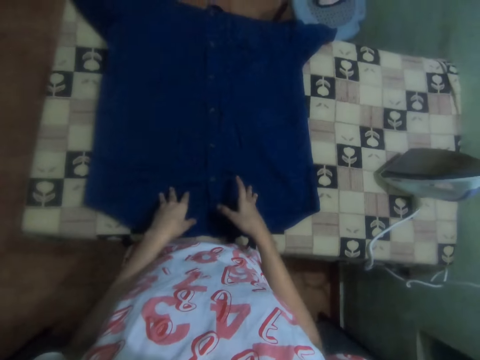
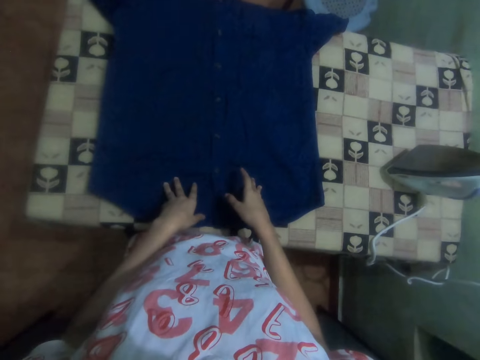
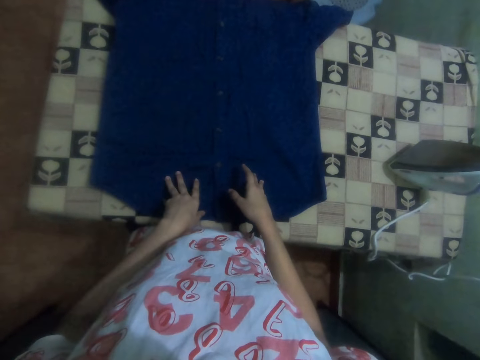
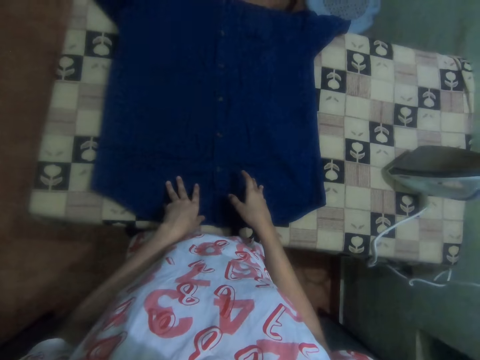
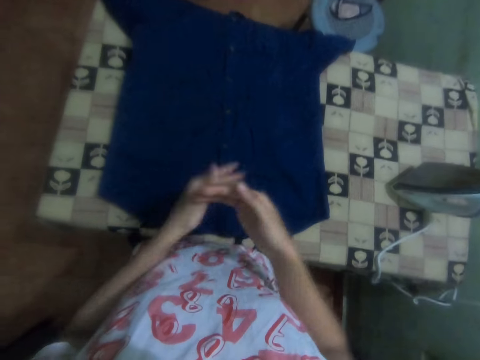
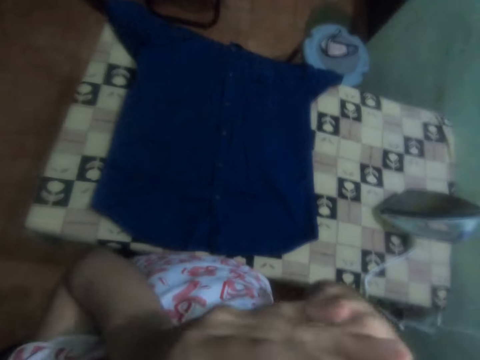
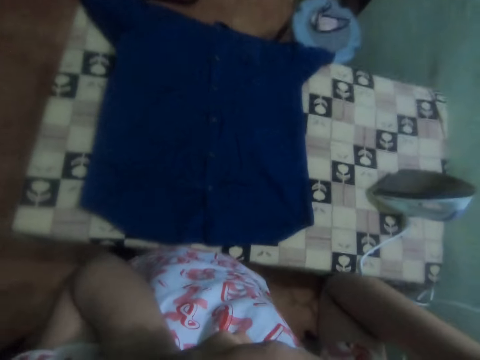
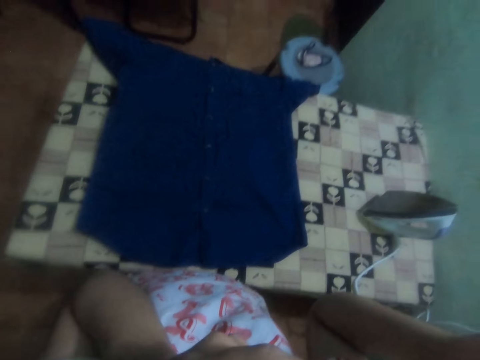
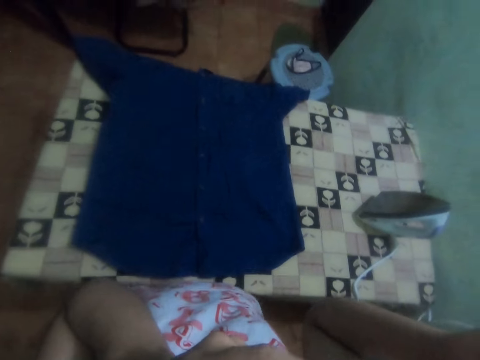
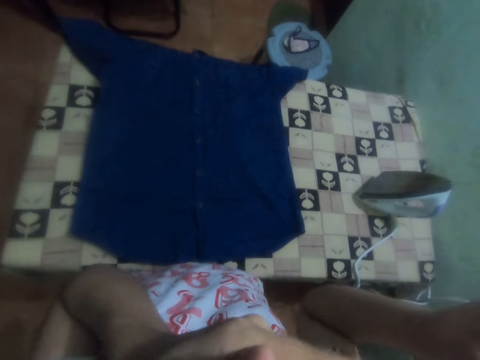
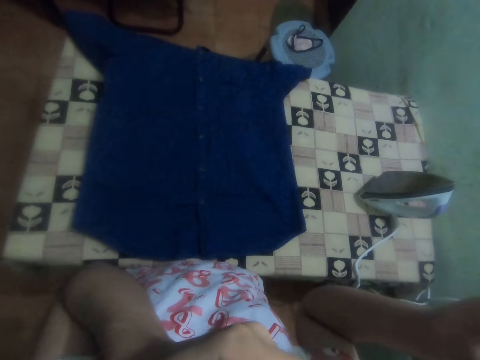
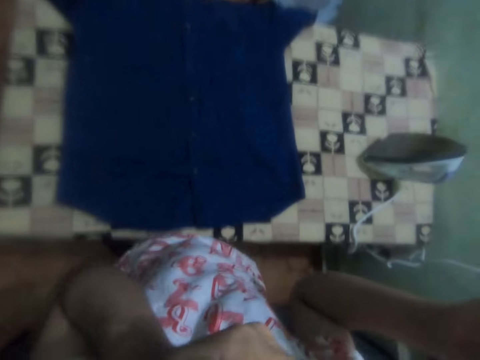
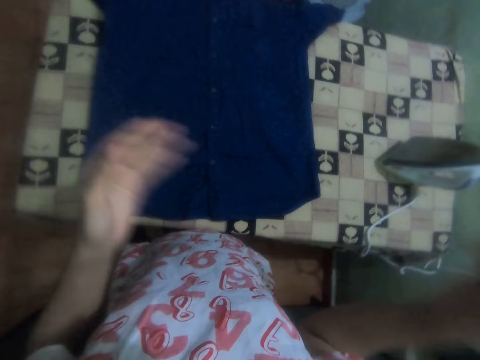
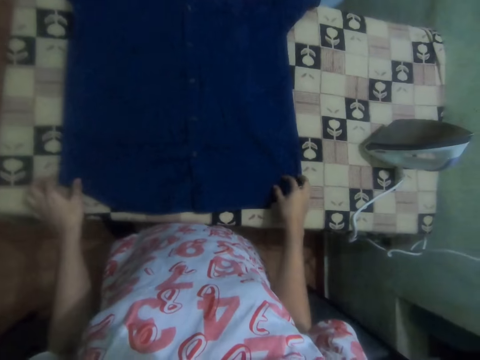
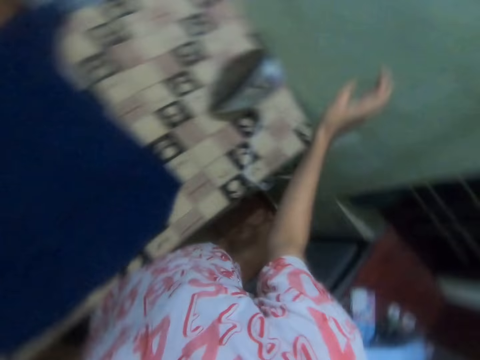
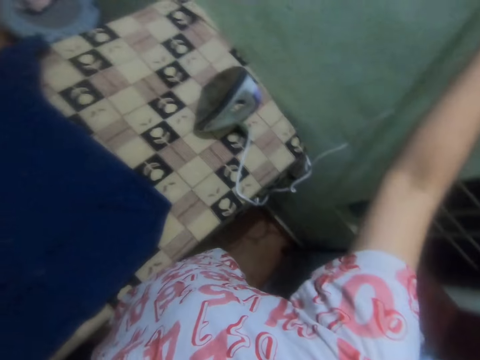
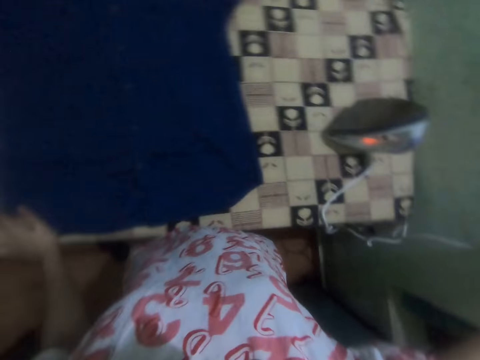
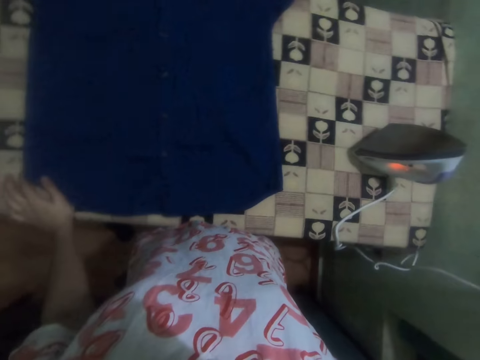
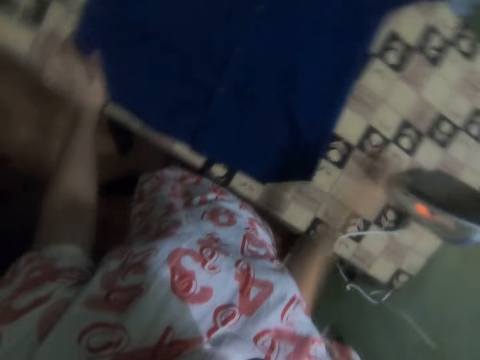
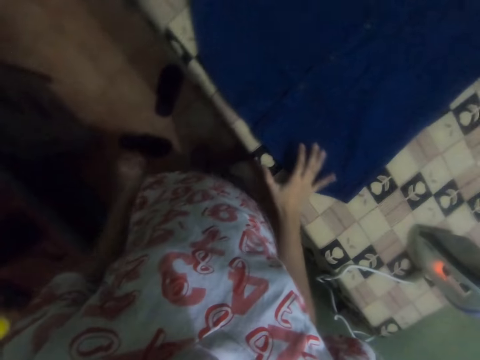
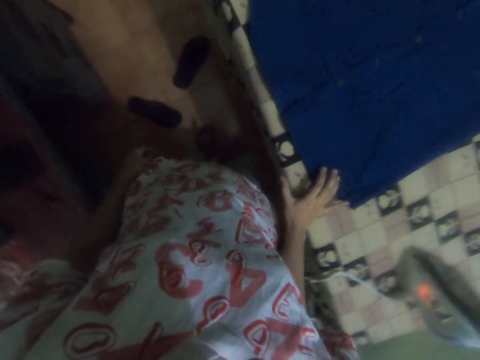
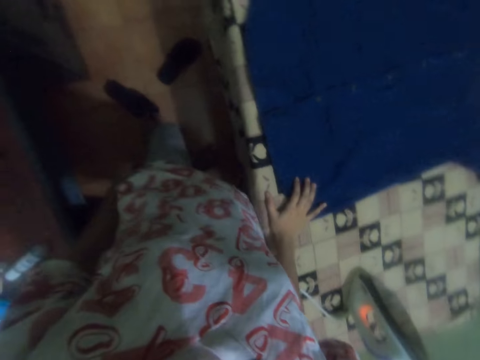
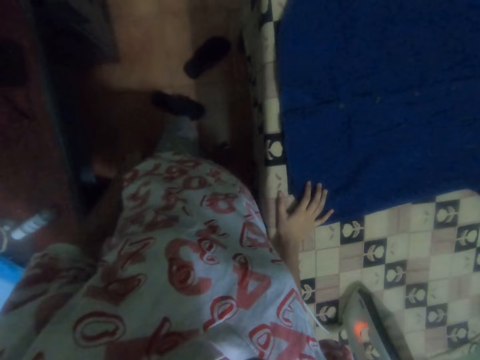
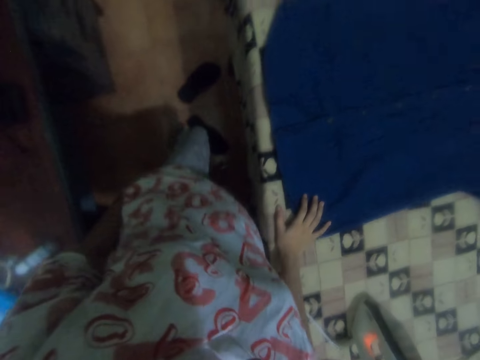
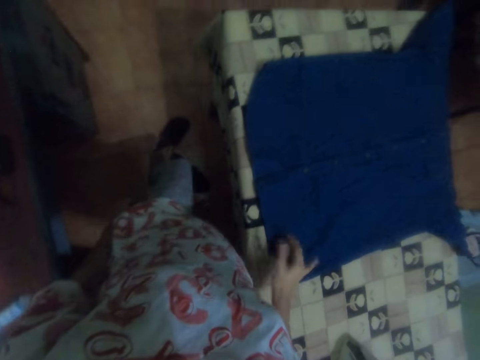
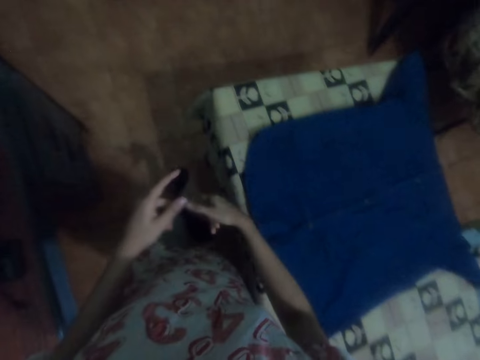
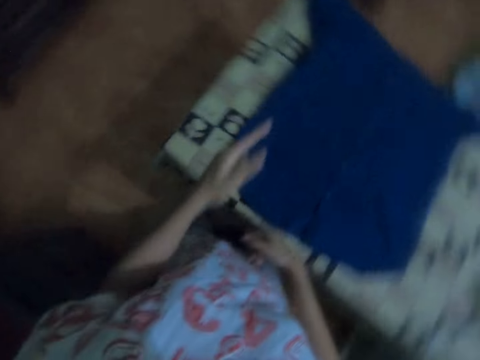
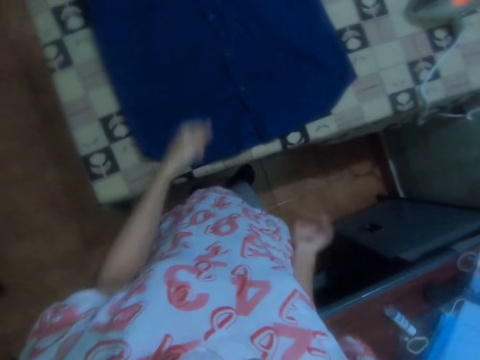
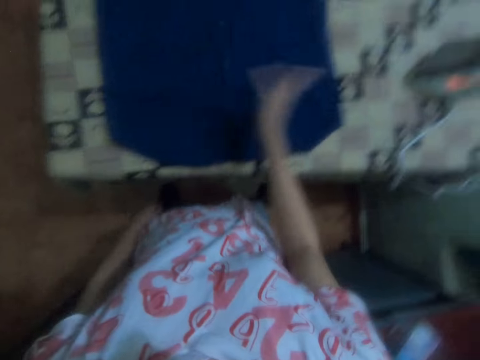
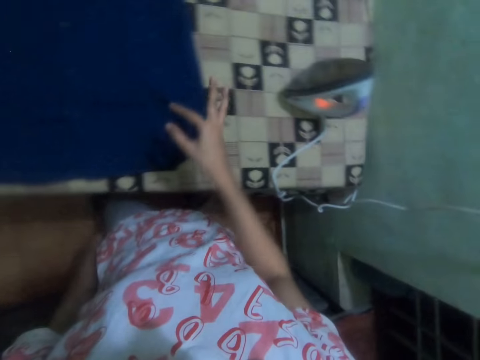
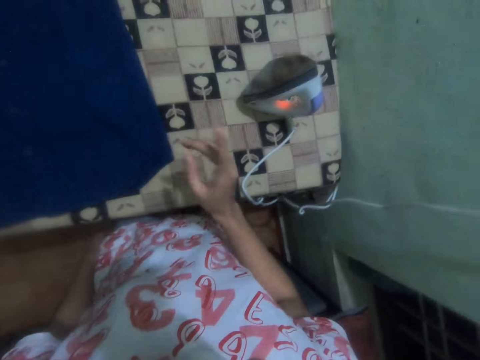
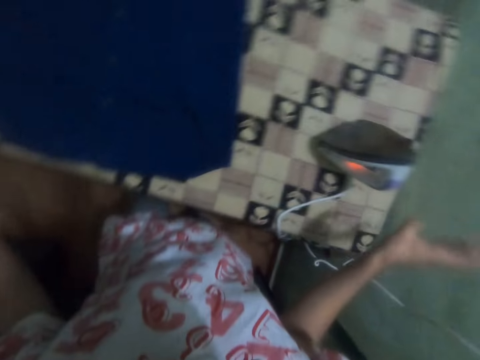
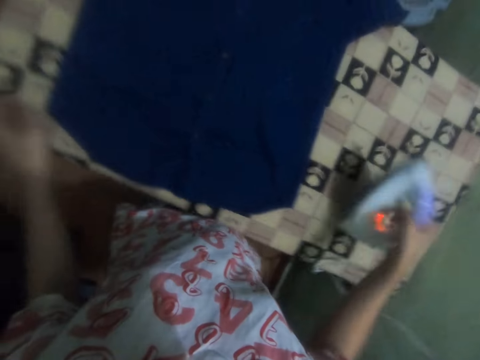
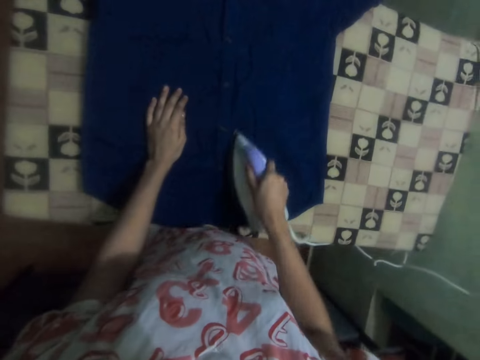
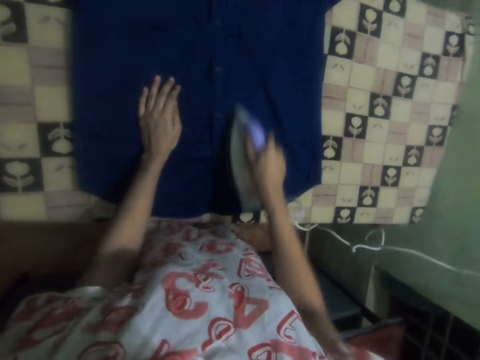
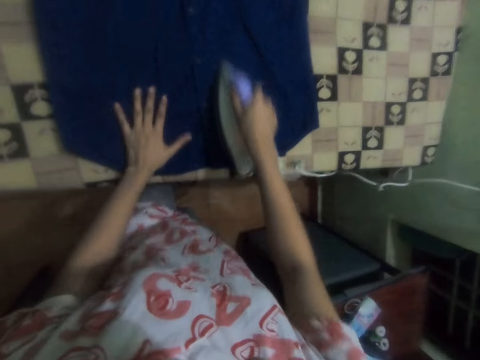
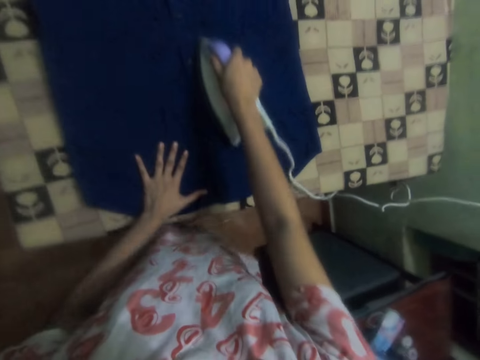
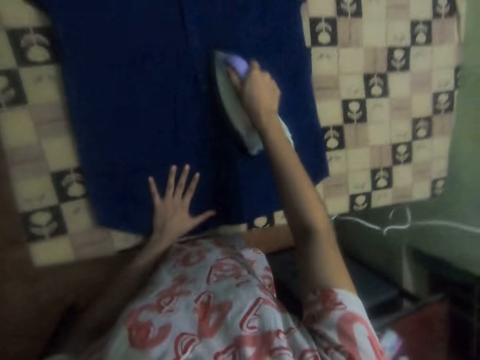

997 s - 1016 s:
The camera wearer touches the shirt. She touches her face. She raises both hands. She touches the shirt. She holds the shirt. She lifts her hand up. She touches the table. She wears slippers. She moves her hands. She picks up the iron box. She irons the shirt.

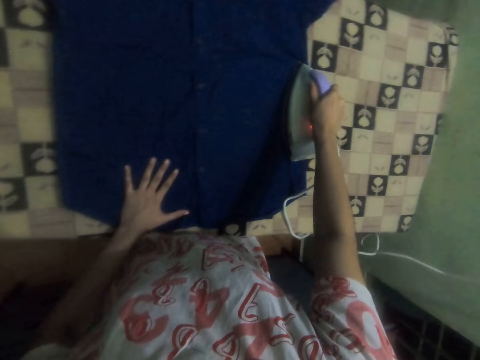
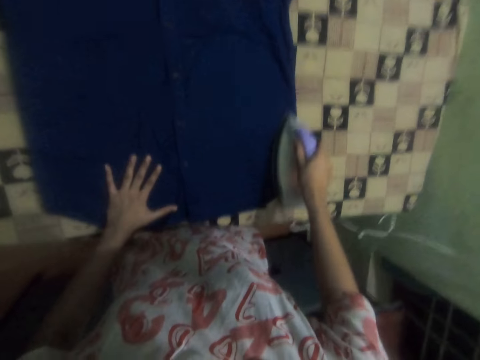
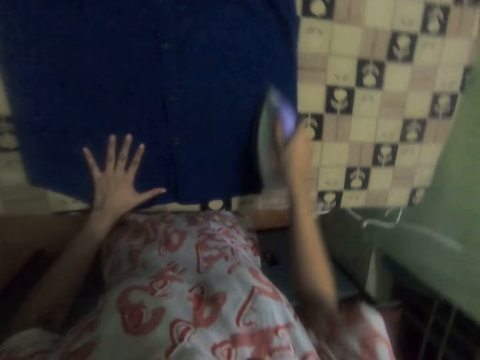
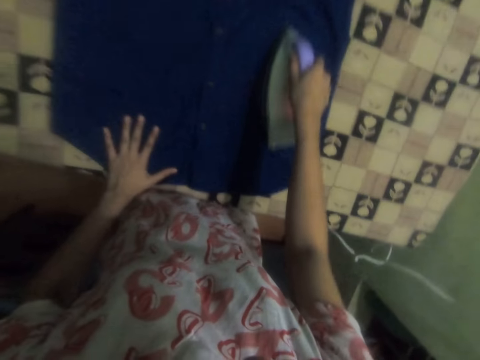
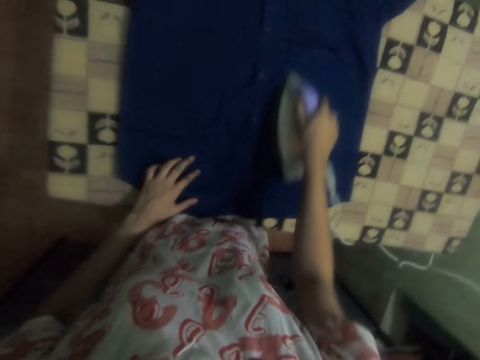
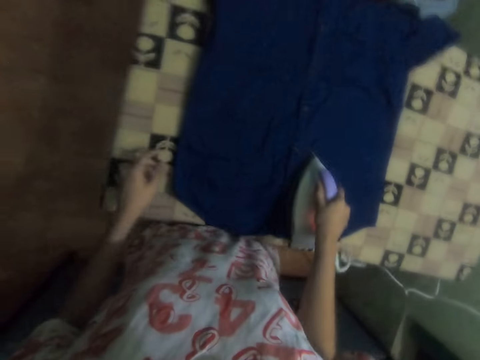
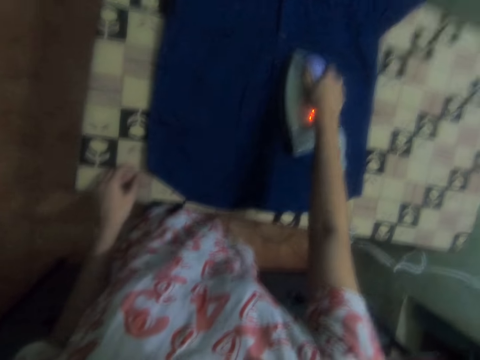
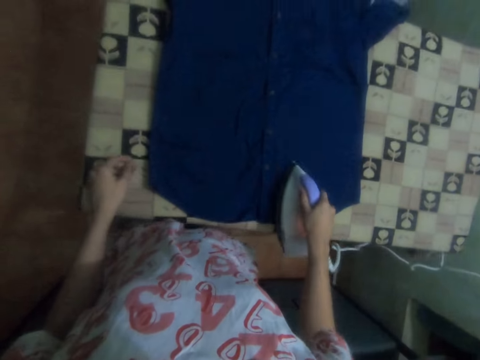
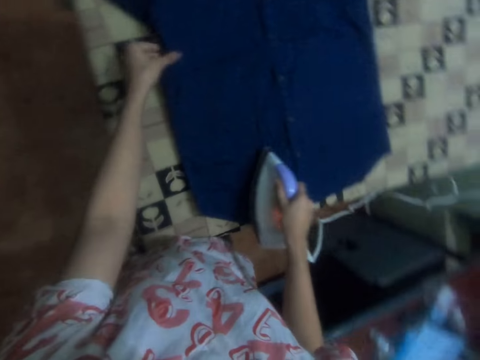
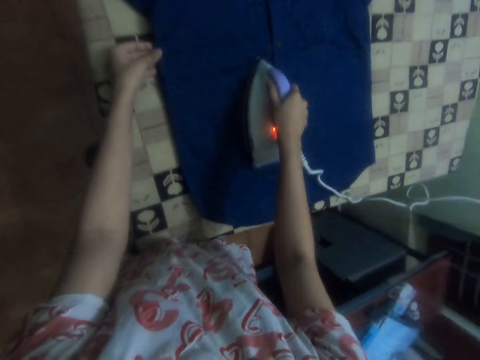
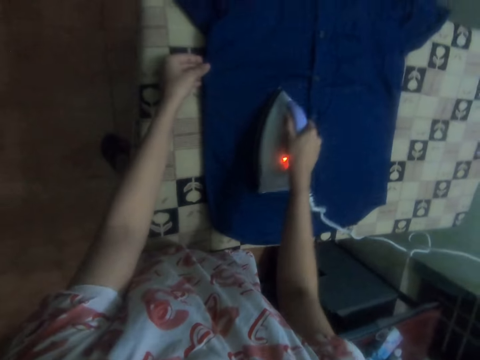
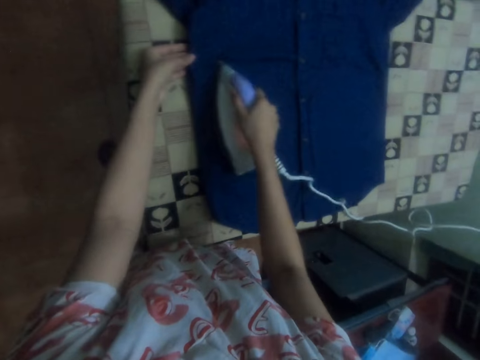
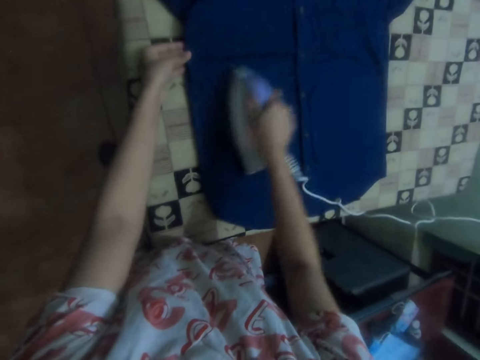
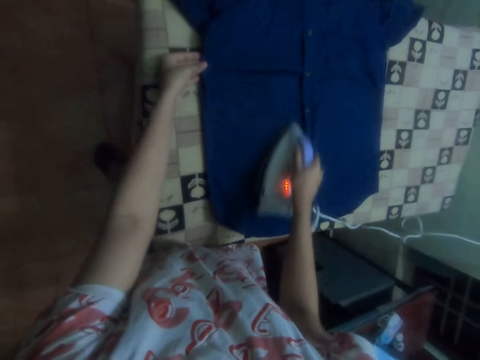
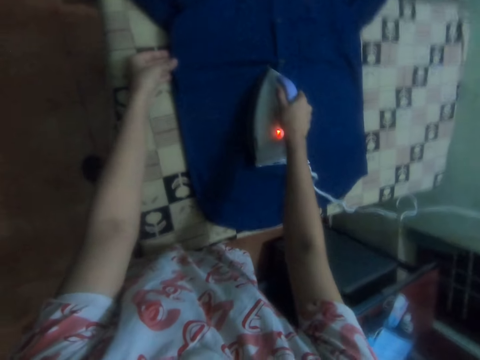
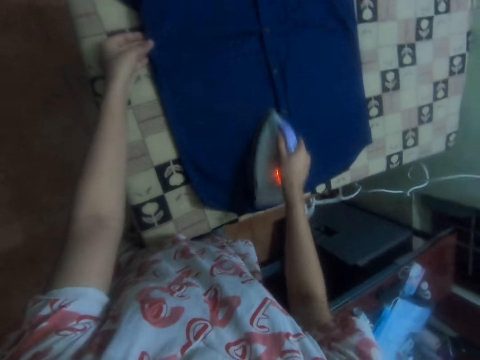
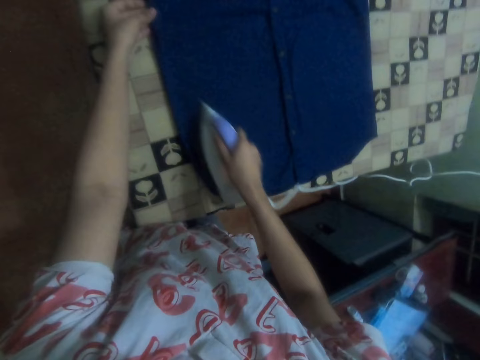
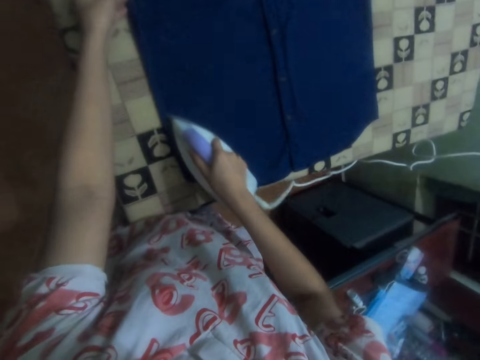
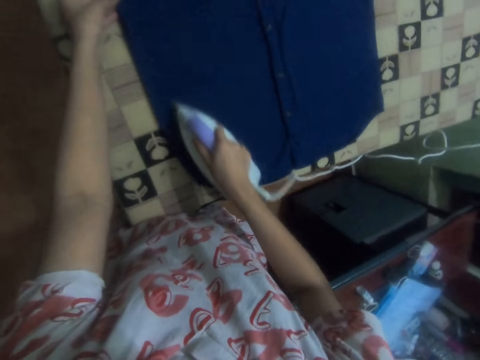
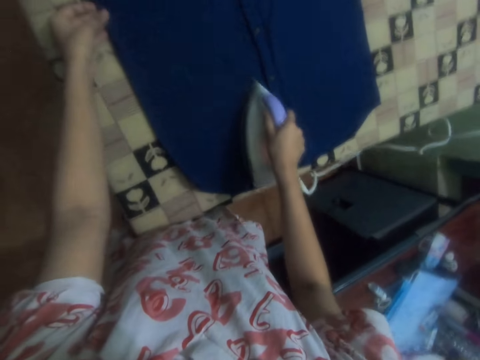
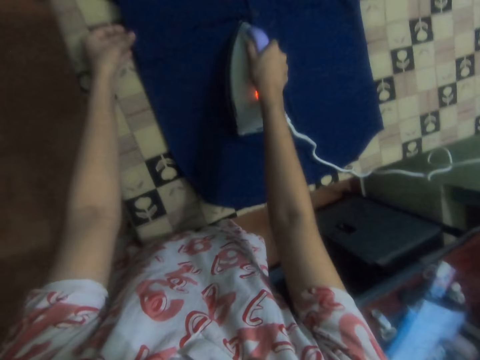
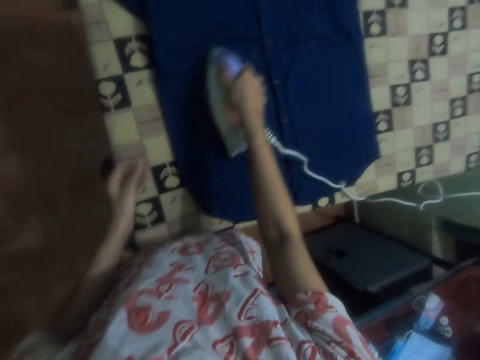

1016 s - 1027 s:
The camera wearer adjusts the shirt.
